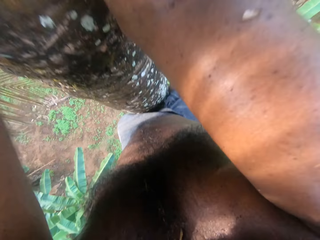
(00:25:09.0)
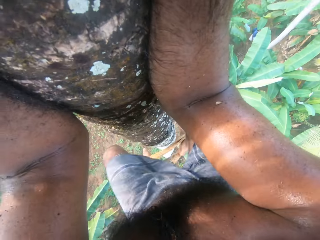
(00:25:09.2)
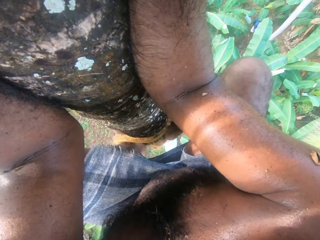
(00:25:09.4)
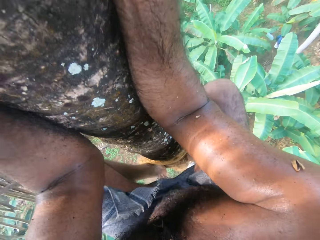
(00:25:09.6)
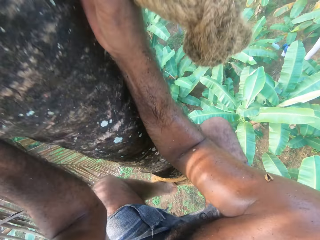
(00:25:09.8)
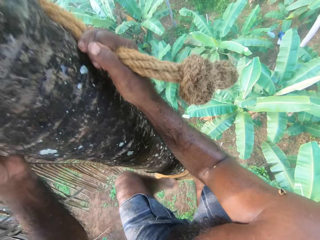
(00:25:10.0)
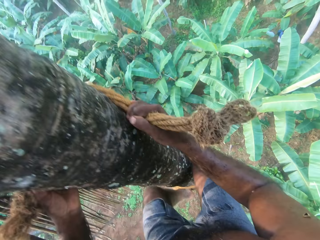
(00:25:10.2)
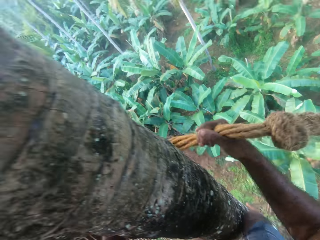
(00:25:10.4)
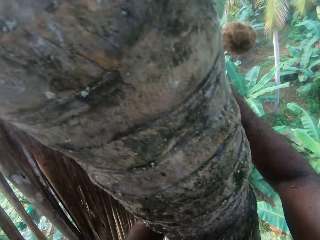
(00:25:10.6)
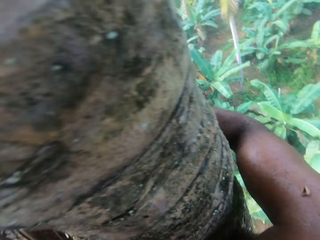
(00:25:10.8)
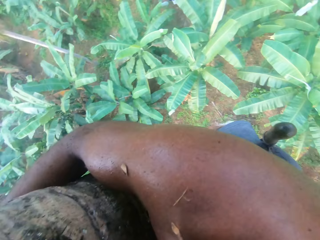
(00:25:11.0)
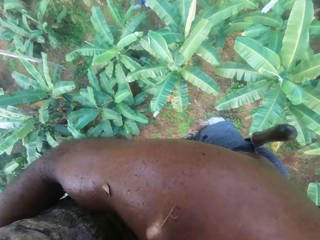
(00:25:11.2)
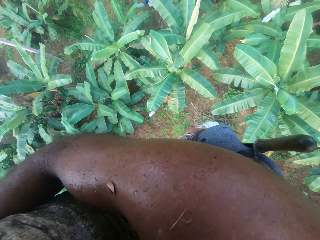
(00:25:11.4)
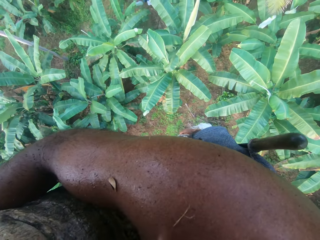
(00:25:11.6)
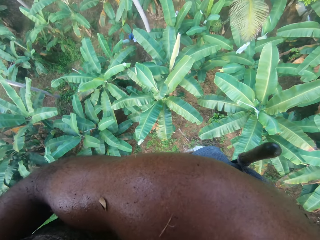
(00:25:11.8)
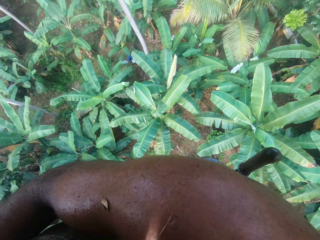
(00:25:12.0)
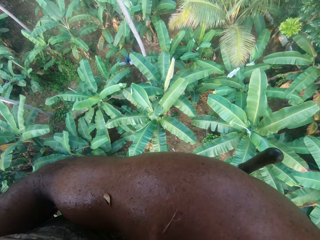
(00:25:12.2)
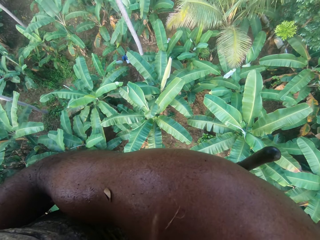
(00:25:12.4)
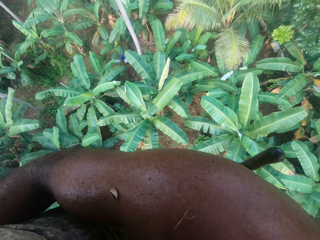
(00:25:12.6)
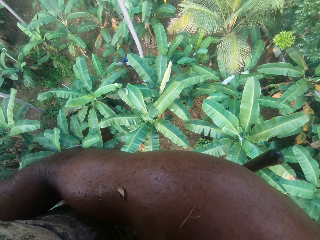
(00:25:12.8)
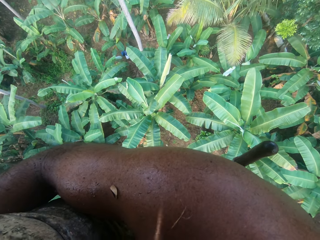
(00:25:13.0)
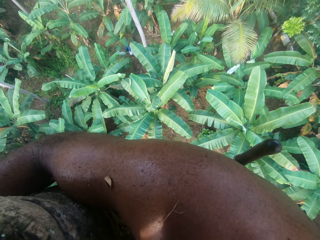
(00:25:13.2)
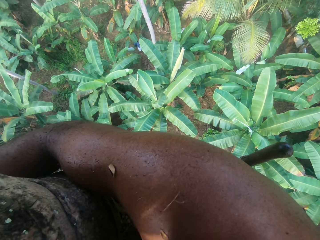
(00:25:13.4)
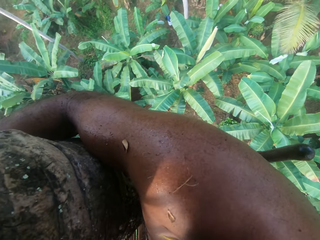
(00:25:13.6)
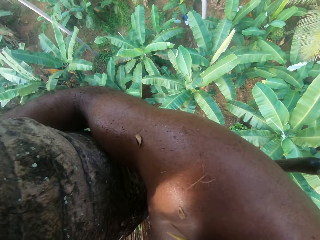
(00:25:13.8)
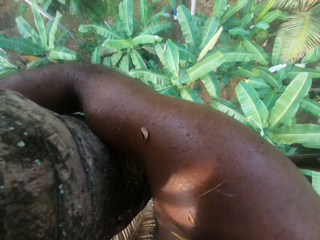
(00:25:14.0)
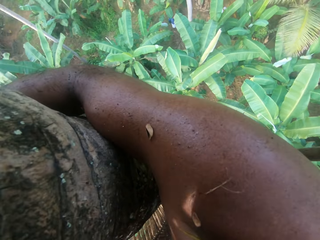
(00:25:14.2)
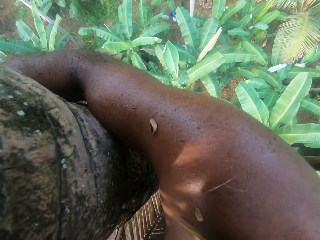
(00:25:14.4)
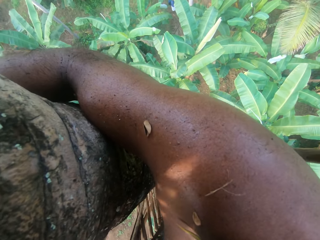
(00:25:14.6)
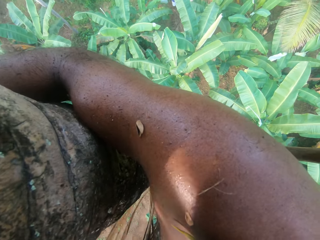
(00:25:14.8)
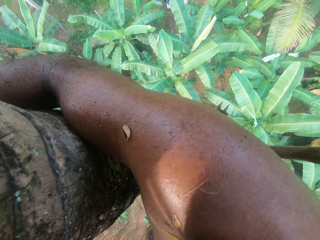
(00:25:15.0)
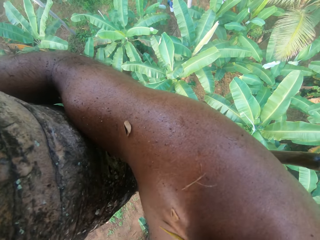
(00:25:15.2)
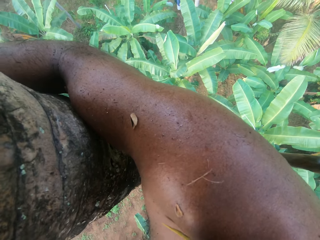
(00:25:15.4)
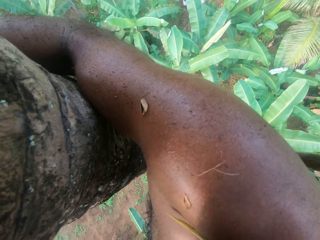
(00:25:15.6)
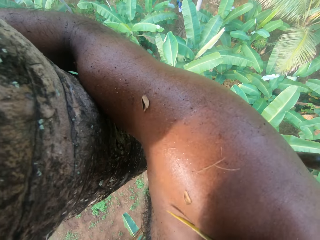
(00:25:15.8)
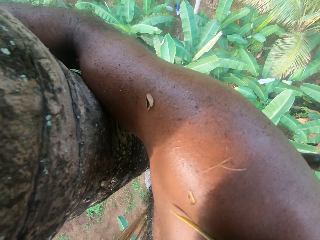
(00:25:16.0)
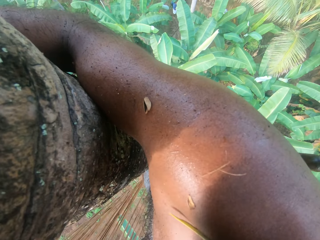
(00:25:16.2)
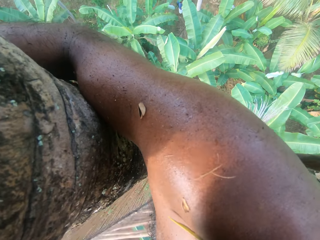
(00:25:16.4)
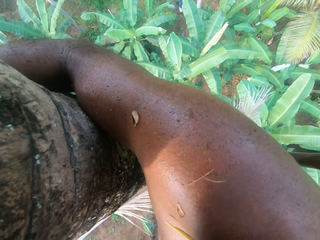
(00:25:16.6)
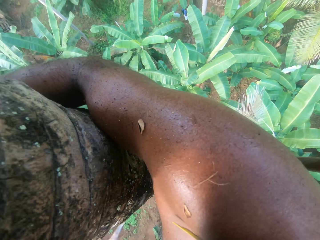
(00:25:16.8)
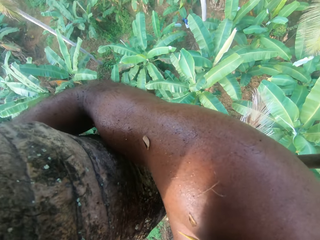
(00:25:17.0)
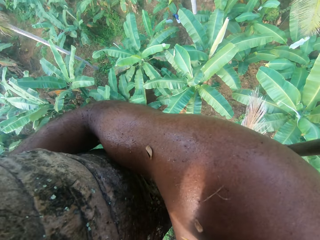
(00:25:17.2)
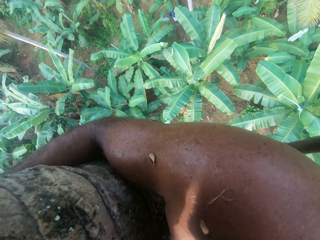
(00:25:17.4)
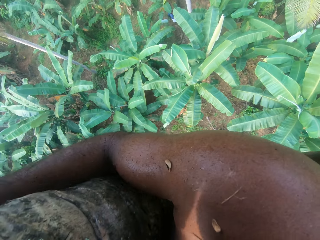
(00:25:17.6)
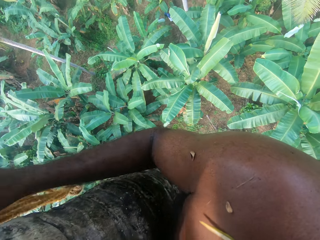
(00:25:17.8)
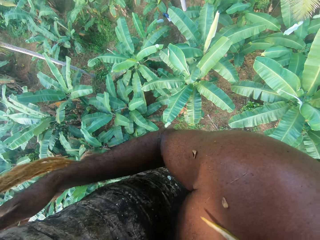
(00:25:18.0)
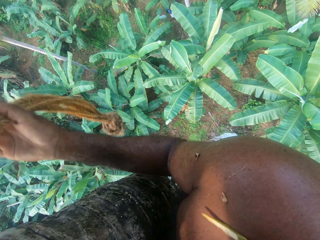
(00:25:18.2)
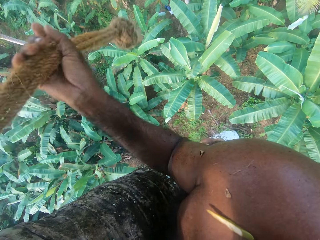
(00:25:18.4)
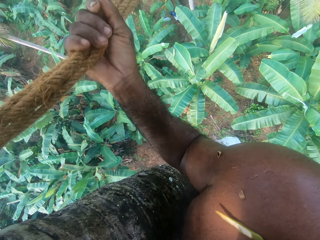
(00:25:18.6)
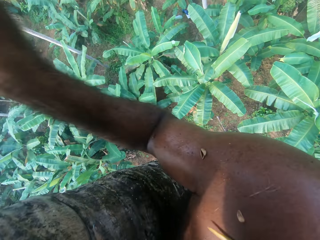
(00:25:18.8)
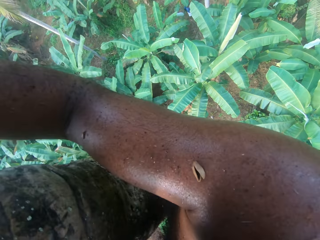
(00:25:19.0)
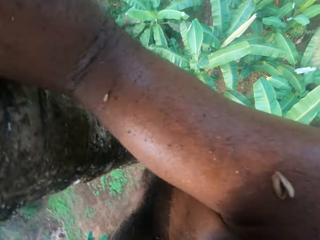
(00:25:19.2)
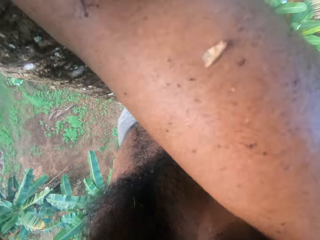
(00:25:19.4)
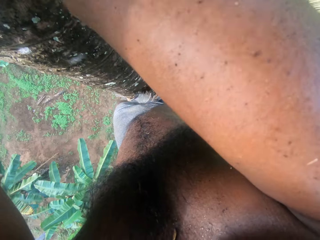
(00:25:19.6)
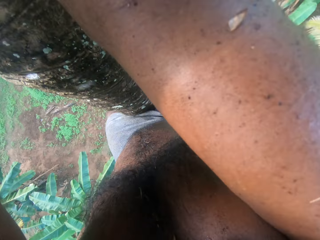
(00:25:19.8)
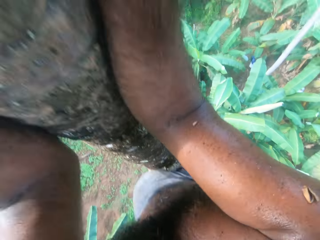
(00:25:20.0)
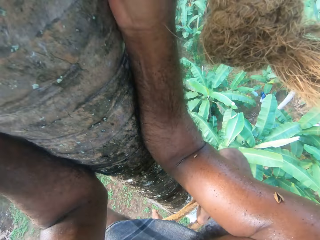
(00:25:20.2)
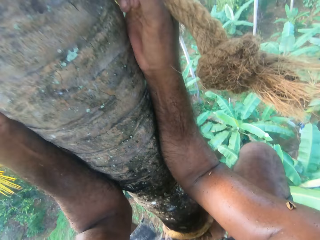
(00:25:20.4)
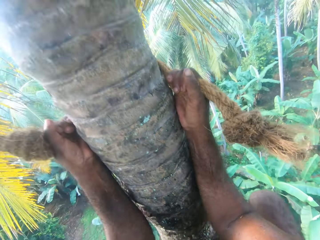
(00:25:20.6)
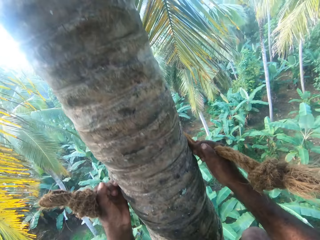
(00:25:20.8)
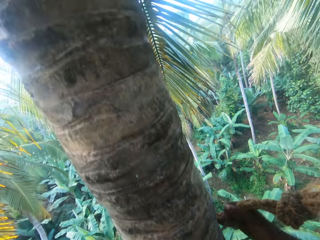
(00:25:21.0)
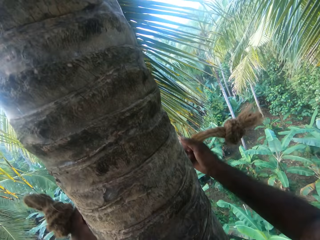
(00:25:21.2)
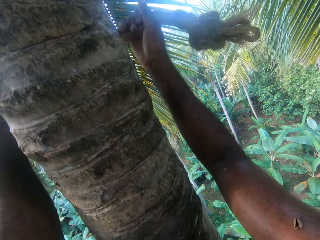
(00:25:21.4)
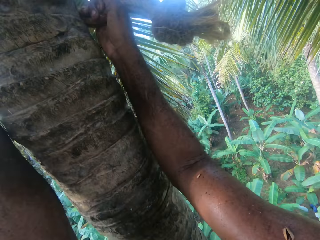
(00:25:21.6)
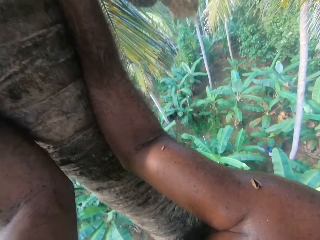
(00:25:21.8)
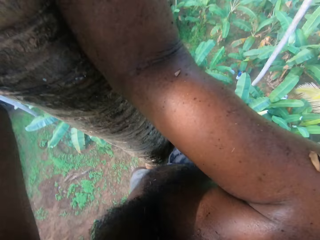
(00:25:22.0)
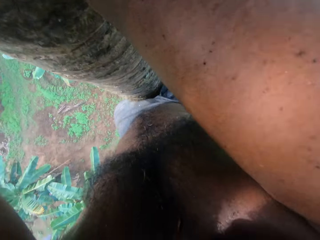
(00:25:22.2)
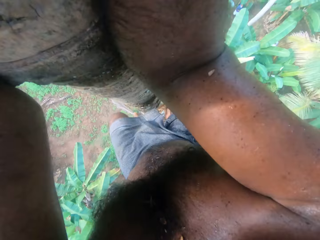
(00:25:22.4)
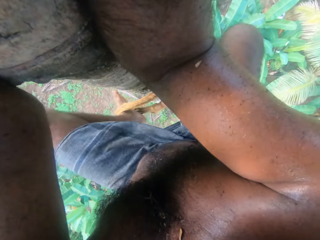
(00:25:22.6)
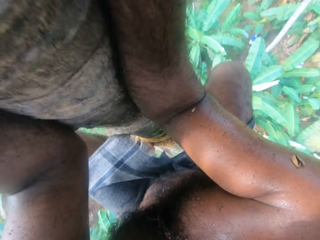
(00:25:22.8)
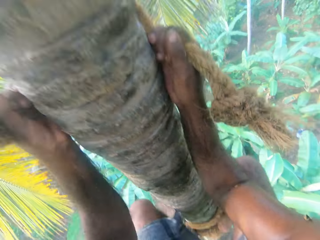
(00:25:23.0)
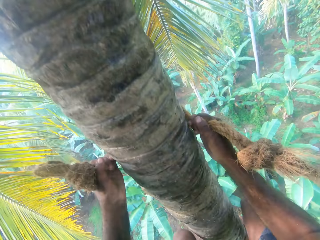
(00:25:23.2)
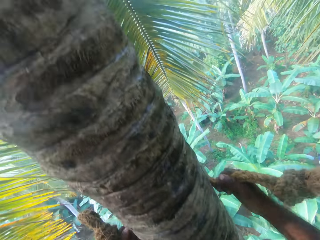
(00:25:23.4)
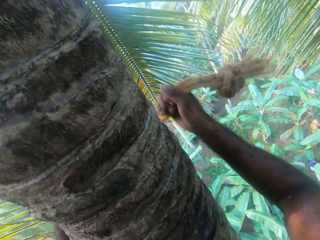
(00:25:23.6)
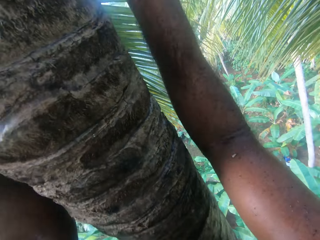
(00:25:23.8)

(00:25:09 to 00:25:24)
The camera wearer talks to a man. They converse with the man. They climb the tree.

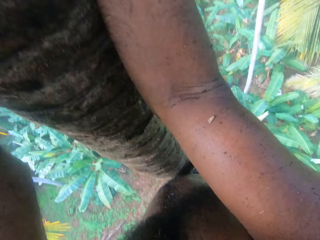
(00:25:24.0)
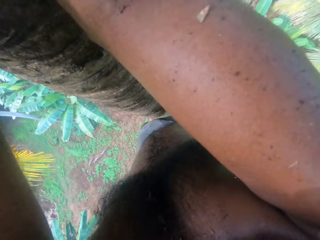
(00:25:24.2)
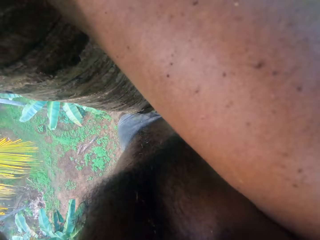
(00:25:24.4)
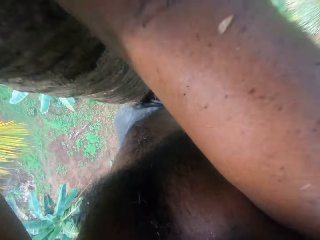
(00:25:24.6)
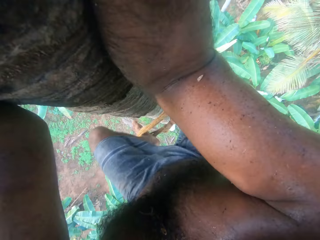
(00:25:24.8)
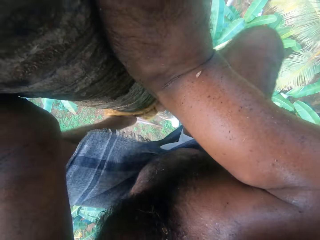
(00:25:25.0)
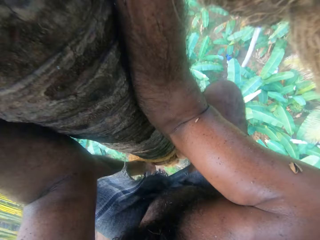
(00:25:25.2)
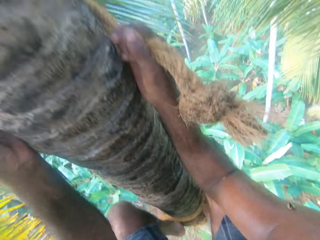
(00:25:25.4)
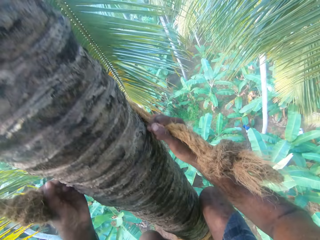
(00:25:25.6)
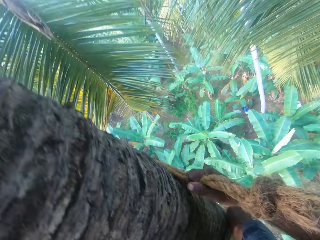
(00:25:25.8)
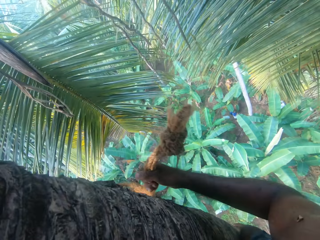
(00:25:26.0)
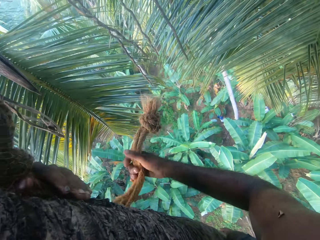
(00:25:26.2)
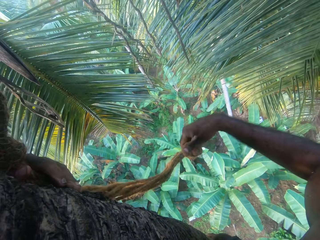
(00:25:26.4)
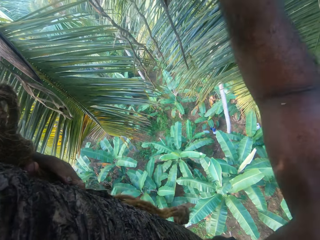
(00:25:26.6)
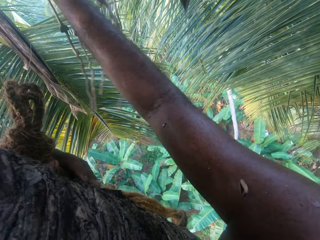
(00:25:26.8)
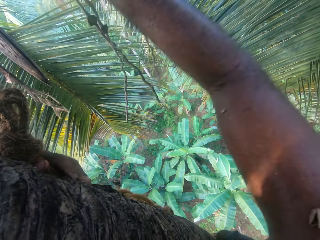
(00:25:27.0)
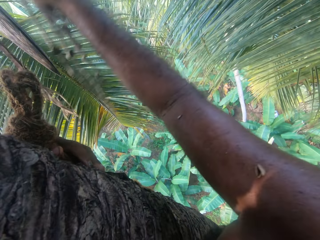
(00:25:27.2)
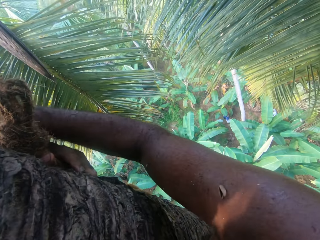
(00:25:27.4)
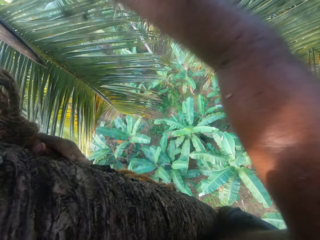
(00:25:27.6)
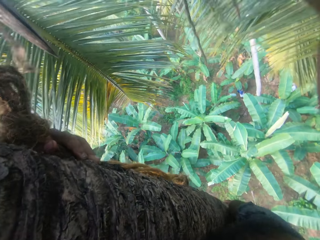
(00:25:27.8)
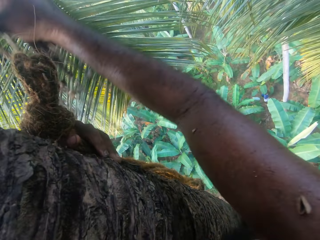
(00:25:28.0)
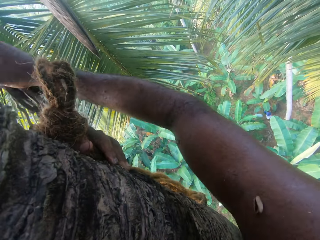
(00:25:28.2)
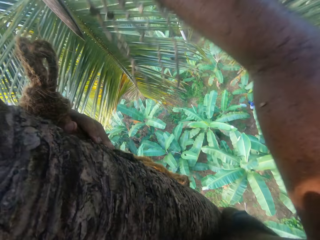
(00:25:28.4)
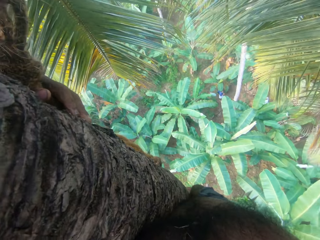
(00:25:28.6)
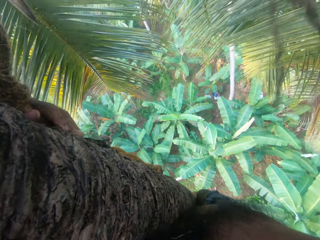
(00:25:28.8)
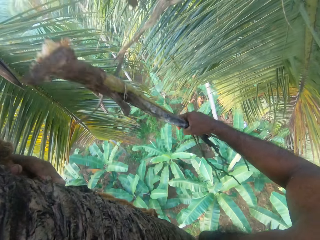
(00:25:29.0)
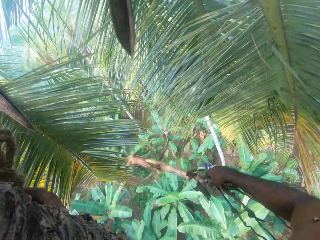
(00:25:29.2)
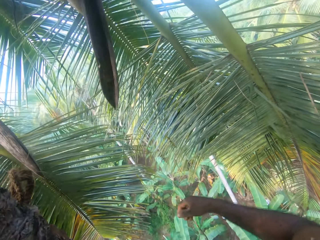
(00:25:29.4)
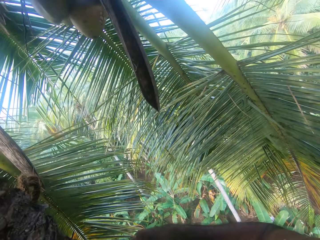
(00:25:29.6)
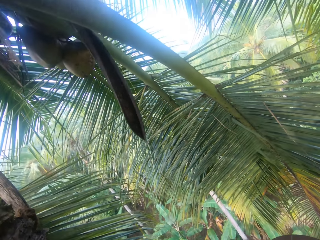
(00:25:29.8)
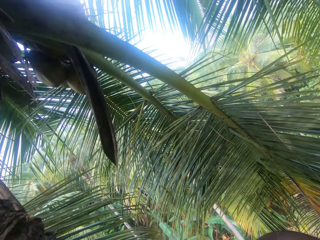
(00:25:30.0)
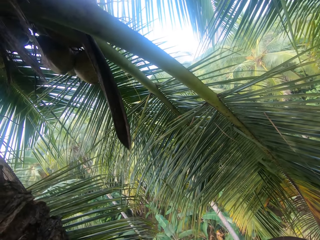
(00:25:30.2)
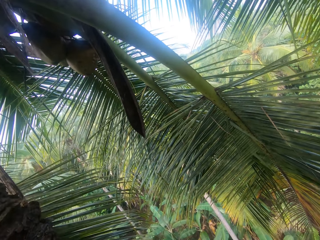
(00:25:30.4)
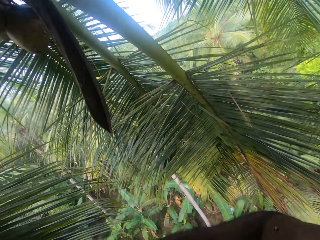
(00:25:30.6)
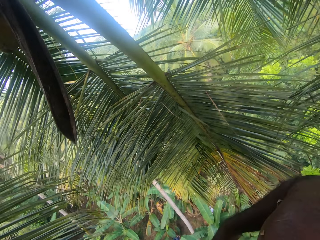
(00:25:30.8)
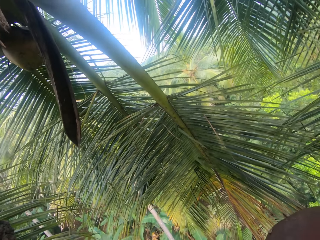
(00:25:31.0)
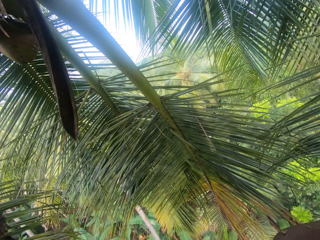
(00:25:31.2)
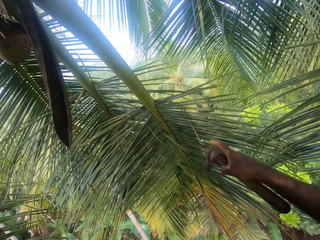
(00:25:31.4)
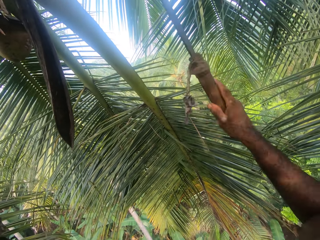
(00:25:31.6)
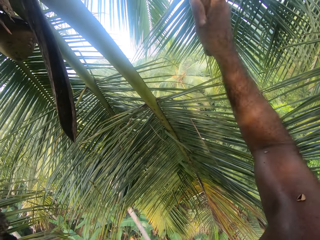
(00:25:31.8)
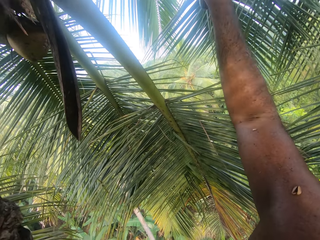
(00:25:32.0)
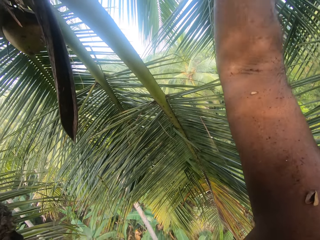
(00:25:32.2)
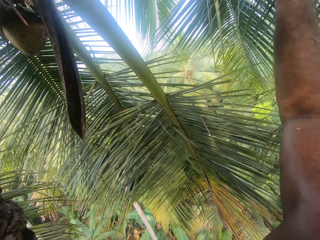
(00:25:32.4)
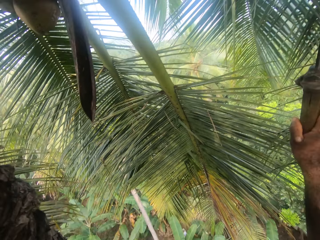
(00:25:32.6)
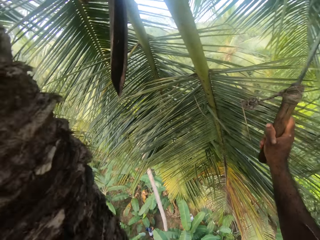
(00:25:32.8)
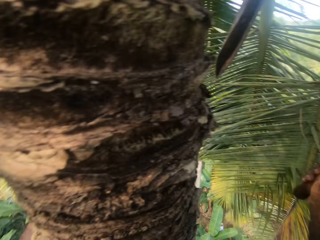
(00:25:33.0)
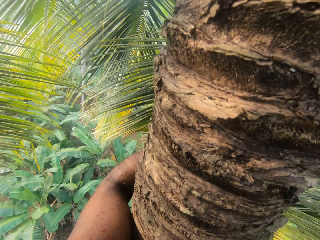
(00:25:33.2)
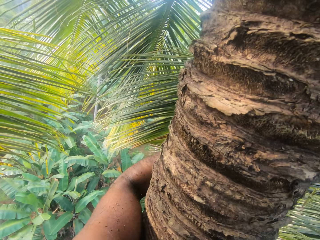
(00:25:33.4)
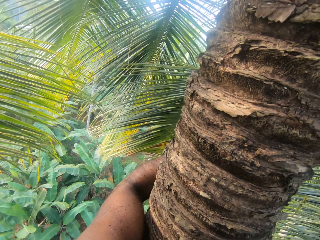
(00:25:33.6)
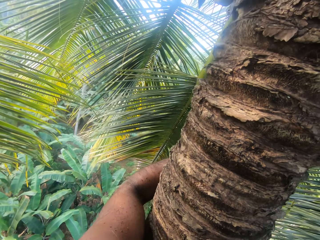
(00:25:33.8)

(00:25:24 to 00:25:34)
The camera wearer removes a leaf from the trees. They drop something on the ground. They pick up a knife. They cut the leaf from the tree.
